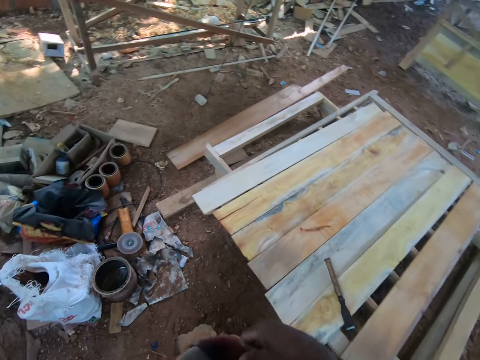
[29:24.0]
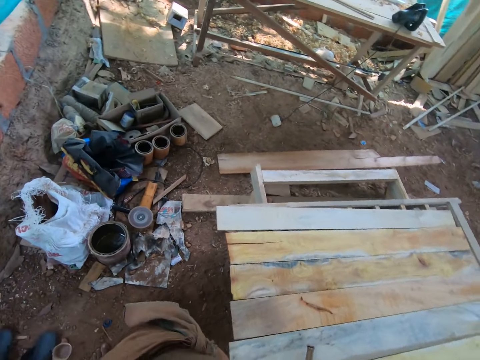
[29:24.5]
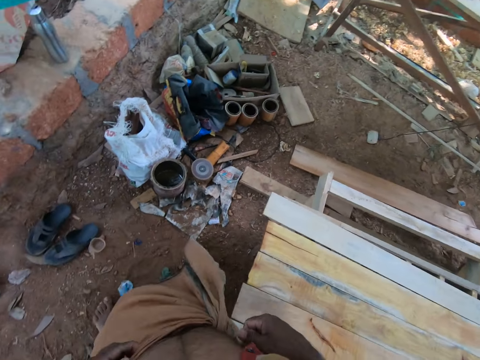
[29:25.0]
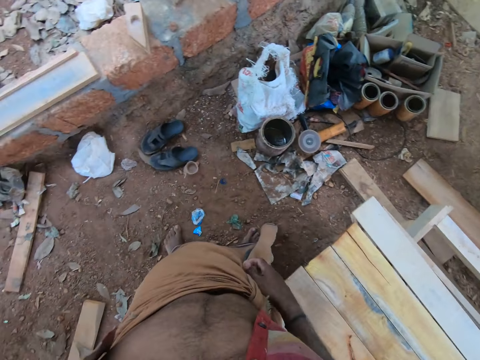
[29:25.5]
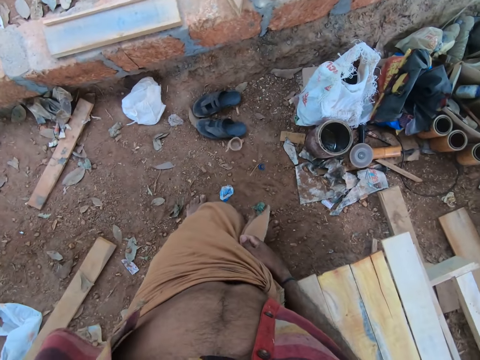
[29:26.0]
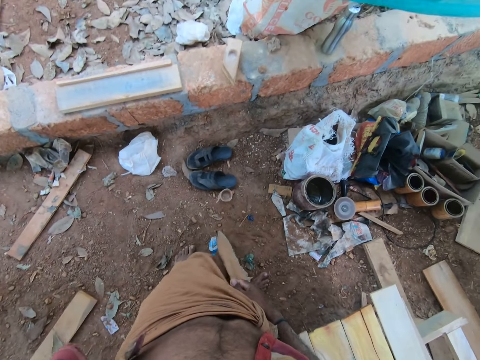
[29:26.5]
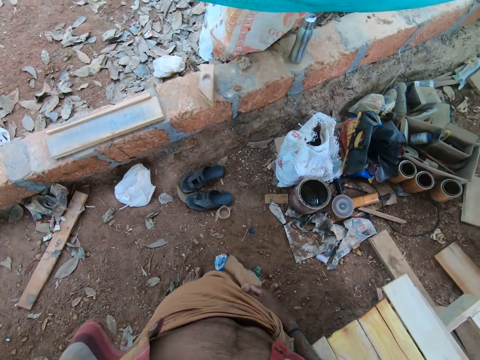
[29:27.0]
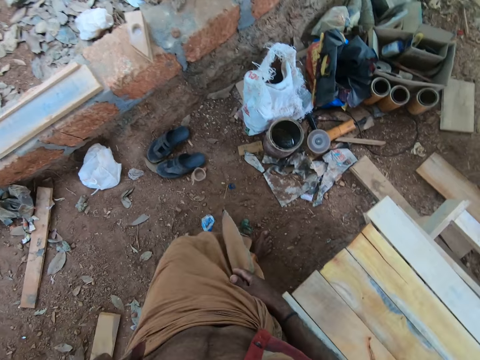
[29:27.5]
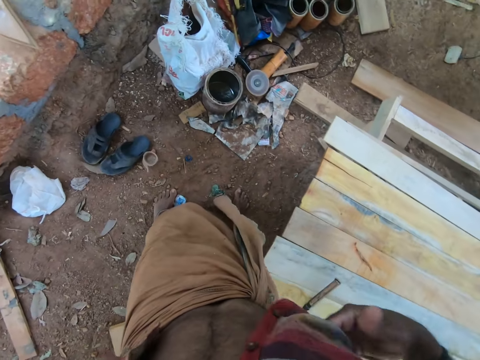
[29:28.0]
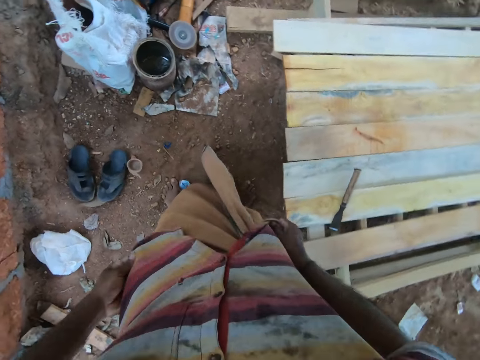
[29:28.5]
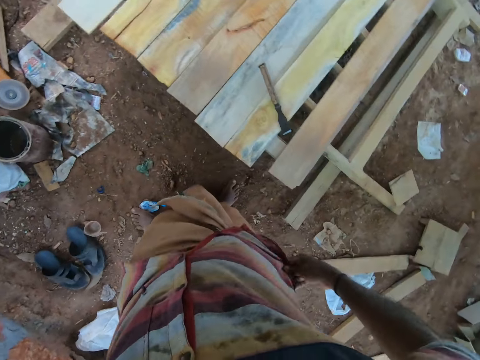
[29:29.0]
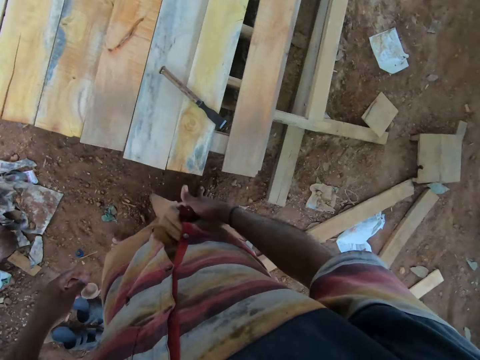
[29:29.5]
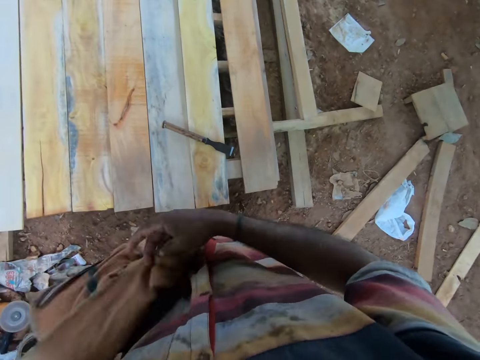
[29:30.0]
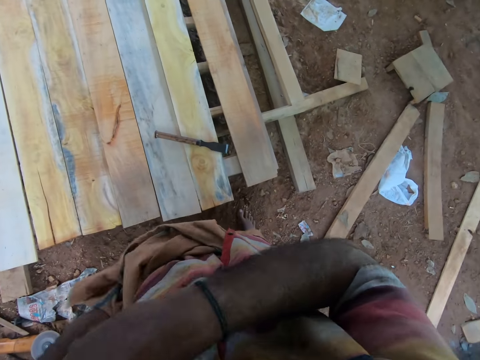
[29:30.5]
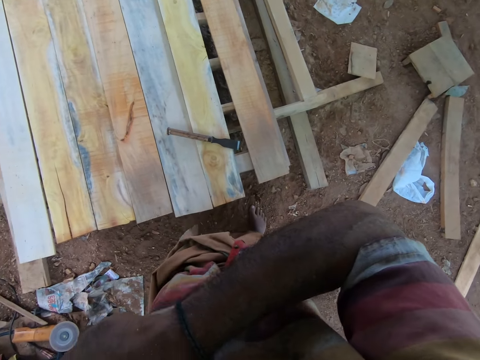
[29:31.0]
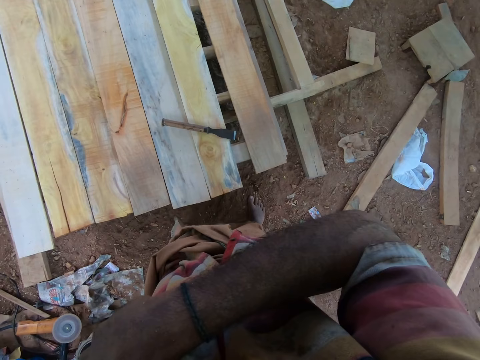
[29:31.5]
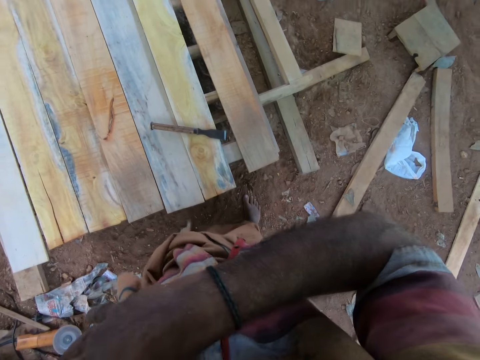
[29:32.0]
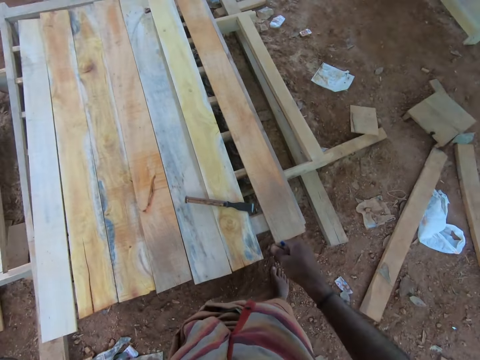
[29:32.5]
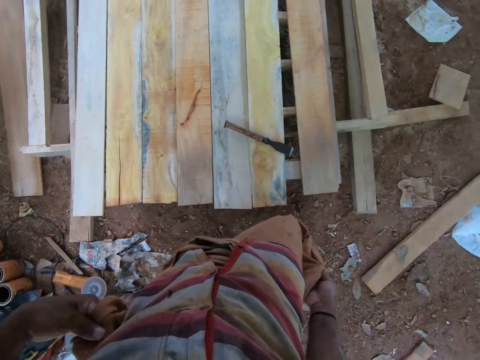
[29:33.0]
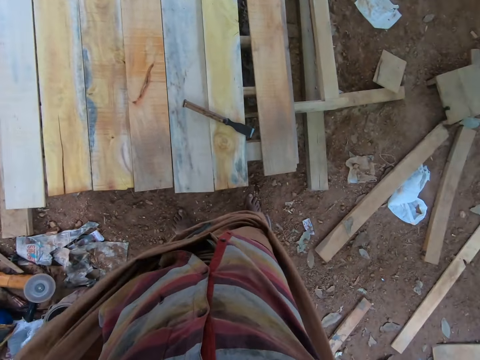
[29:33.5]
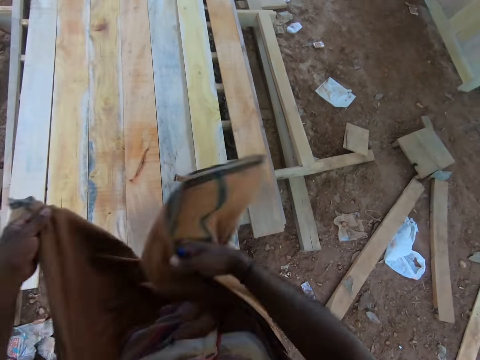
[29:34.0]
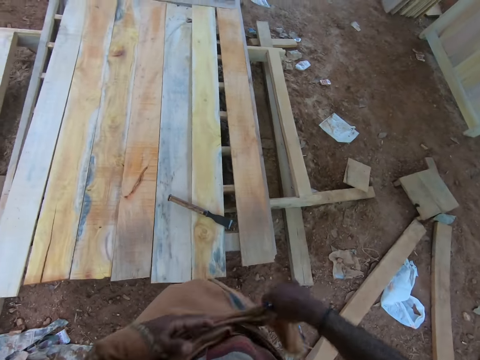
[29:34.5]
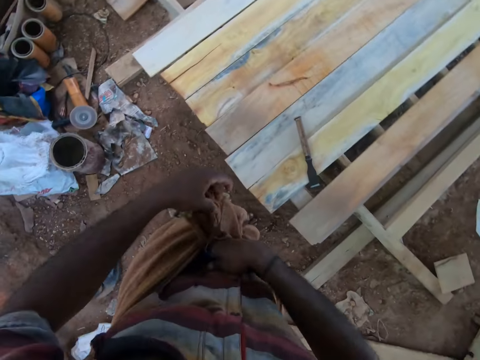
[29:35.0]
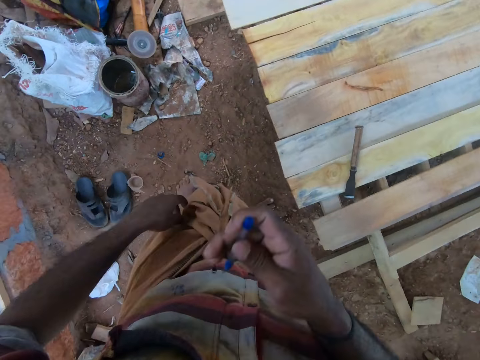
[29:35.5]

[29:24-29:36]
The camera wearer ties the cloth. He looks around. He adjusts his shirt with his hands. He adjusts the wrapper with his right hand. He picks the pen with his right hand from his shirt's pocket. He adjusts the wrapper with his hands. He ties the cloth.

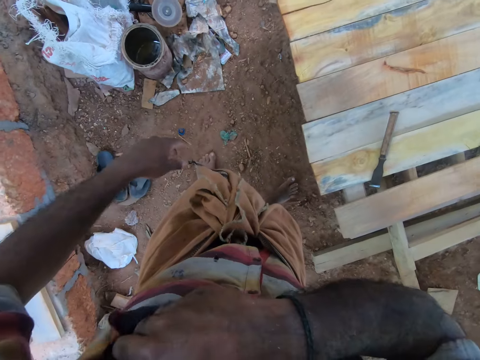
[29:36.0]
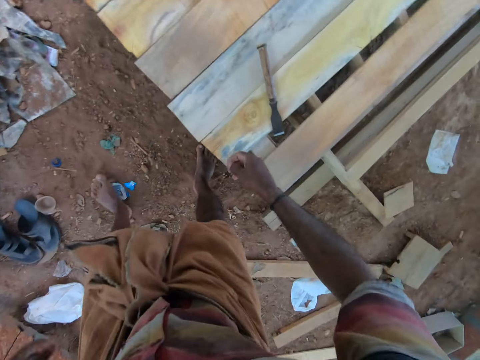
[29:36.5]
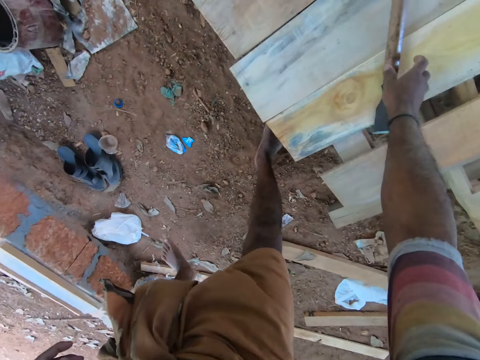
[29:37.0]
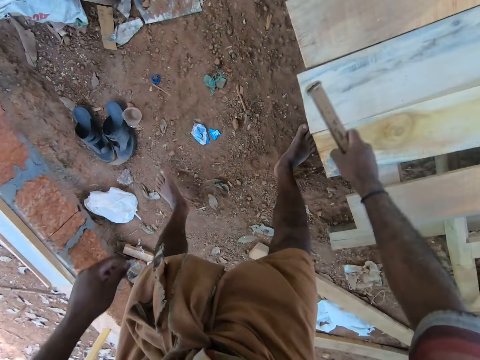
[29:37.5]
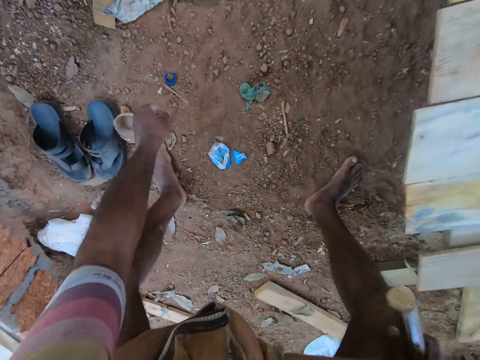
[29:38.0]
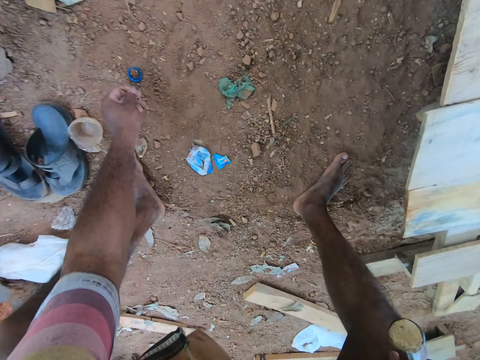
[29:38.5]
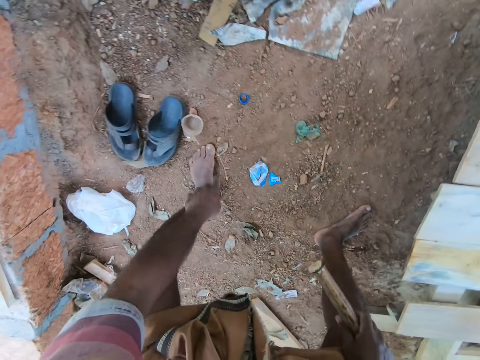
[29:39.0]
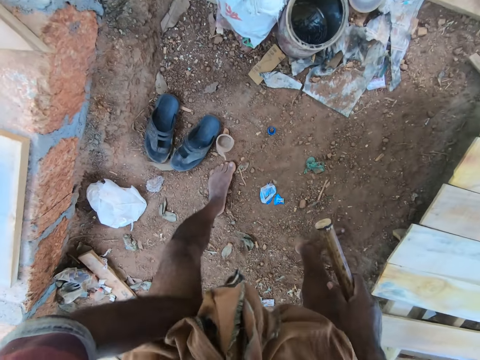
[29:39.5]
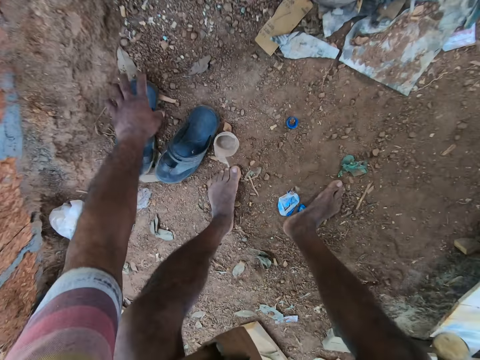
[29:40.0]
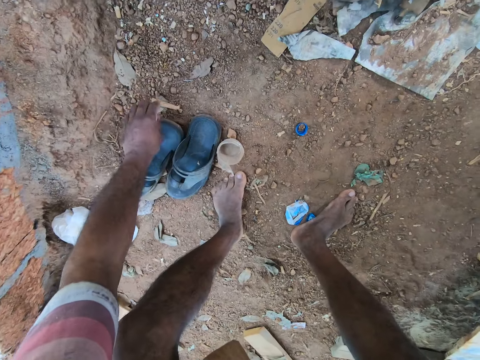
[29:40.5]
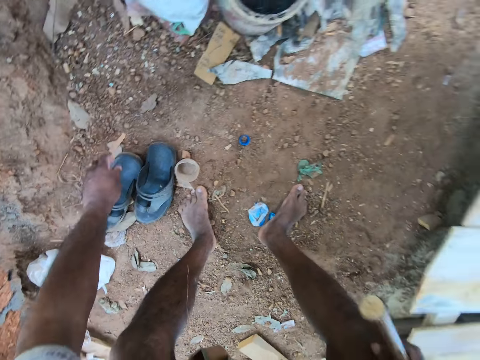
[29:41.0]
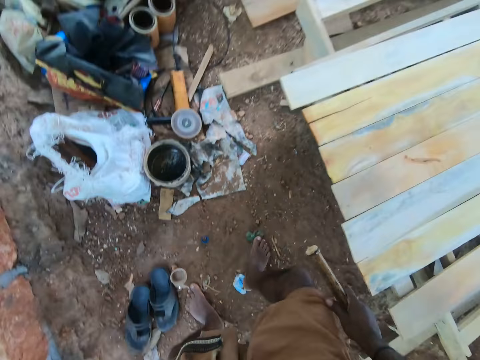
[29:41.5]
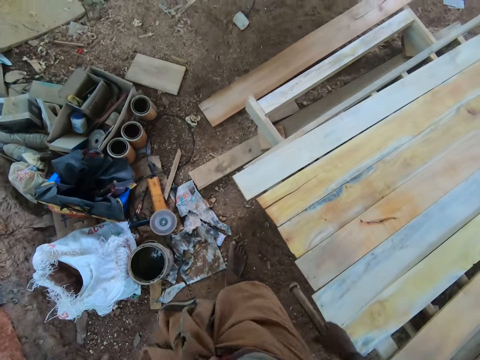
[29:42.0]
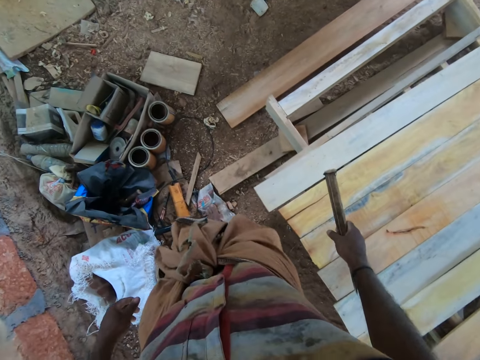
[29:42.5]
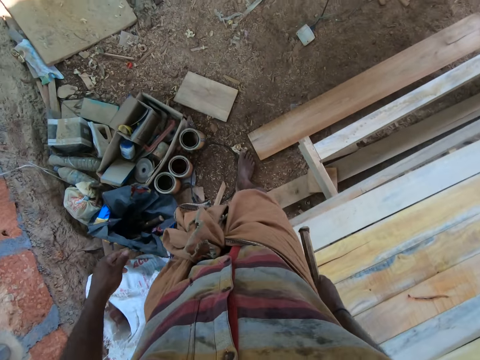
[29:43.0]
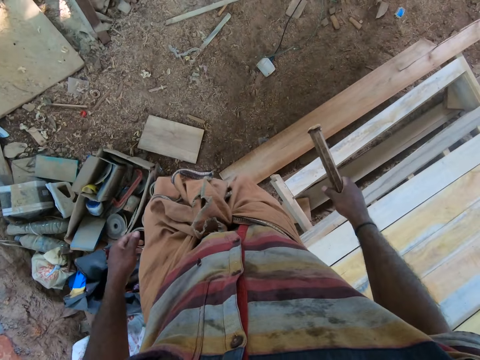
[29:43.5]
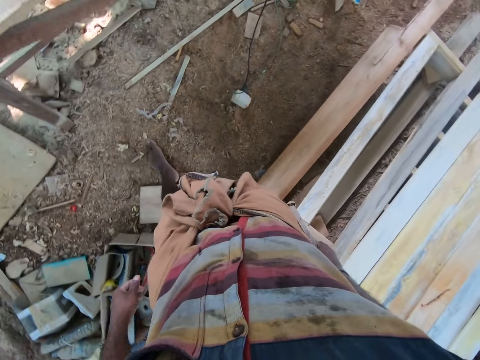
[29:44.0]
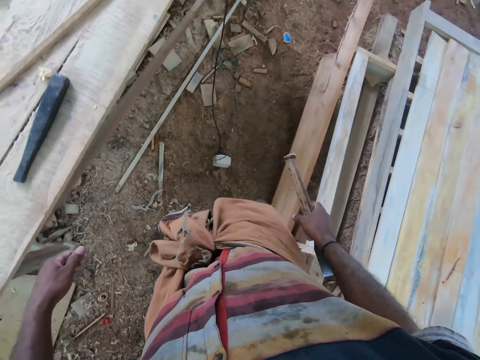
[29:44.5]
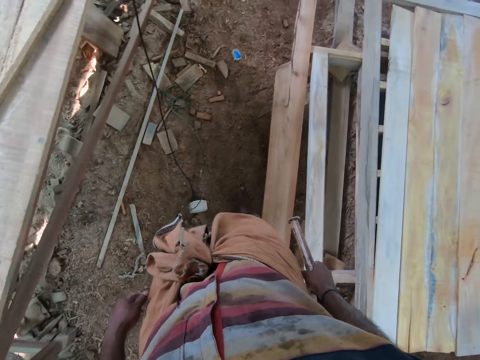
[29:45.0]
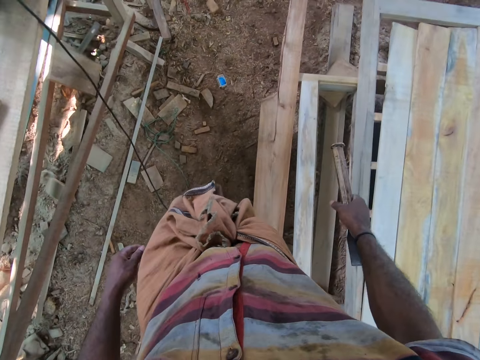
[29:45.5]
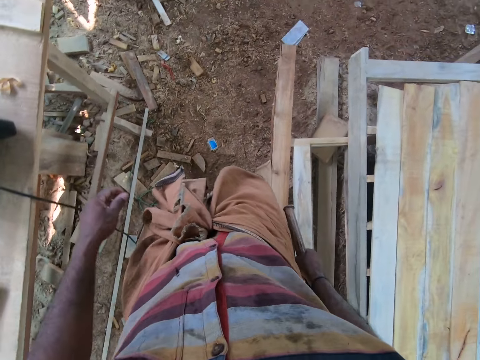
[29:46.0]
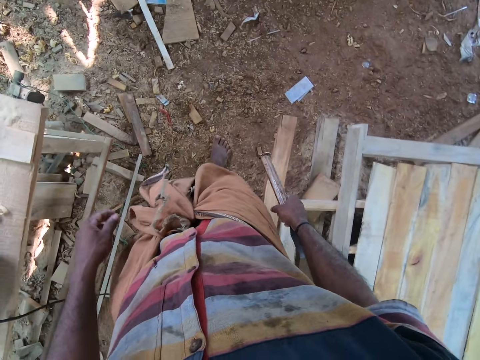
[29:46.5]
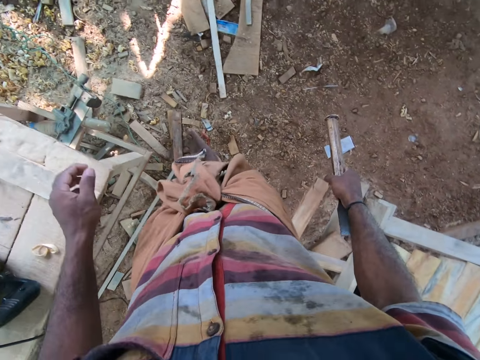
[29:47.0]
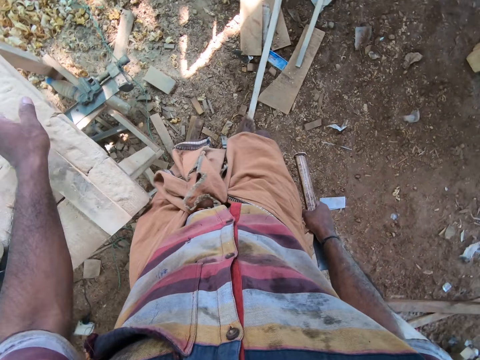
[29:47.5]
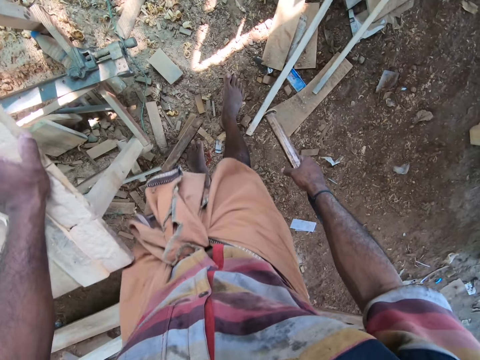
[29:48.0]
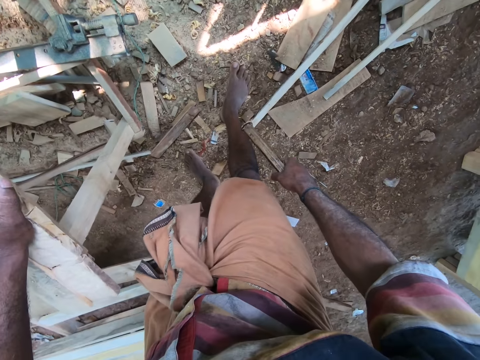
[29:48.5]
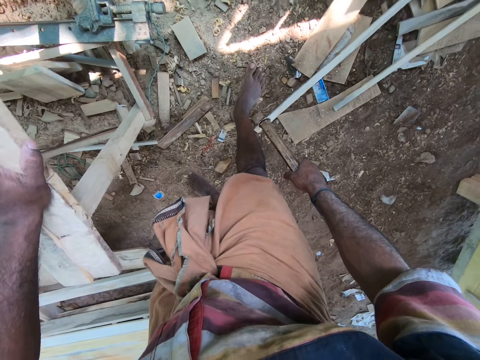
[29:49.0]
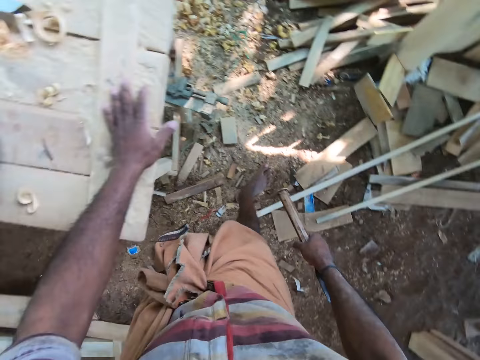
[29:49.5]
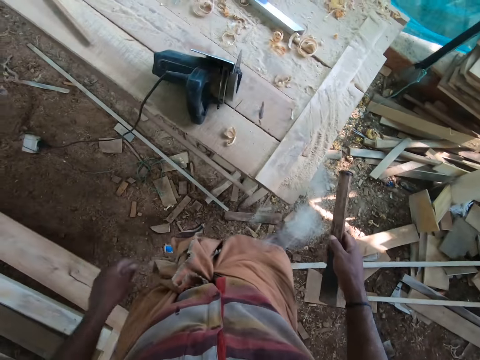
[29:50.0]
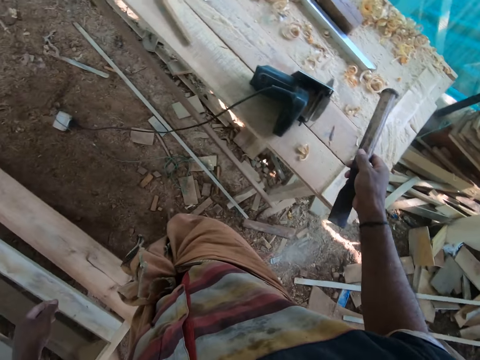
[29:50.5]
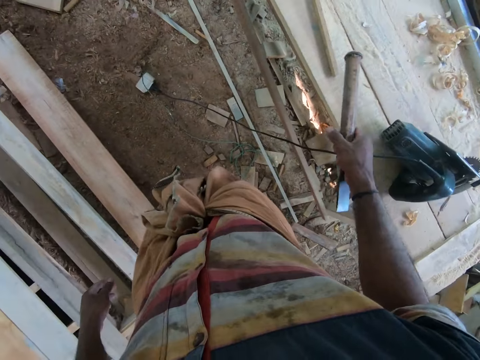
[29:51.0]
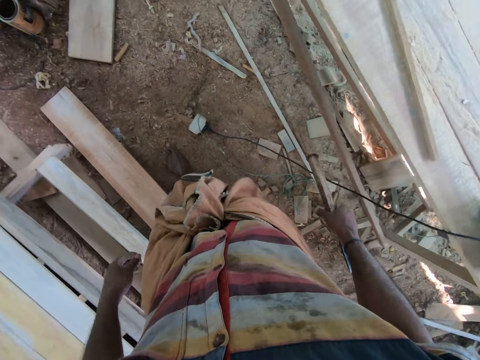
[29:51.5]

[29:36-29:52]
The camera wearer puts the pen in his right hand in his shirt's pocket. He picks the chisel from the work bench with his right hand. He picks a chunk of wood from the ground with his left hand. He adjusts a pair of slippers on the ground with his left hand. He picks the chunk of wood from the ground with his left hand. He walks towards the work bench. He places his left hand on the work bench. He removes his left hand from the work bench.
